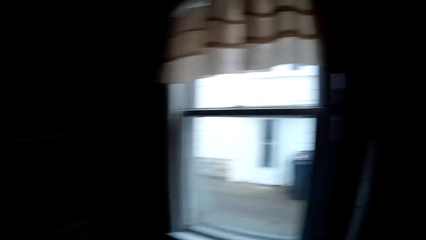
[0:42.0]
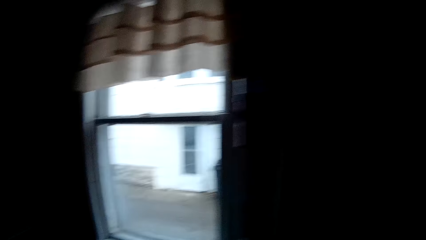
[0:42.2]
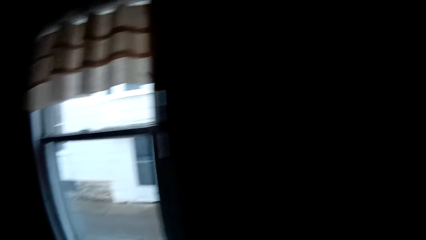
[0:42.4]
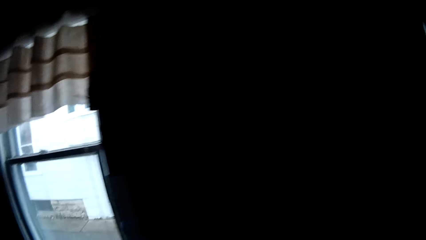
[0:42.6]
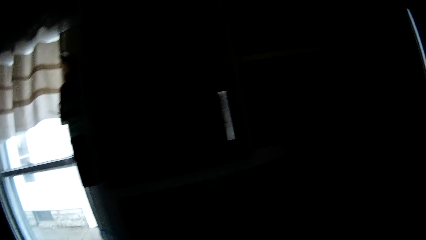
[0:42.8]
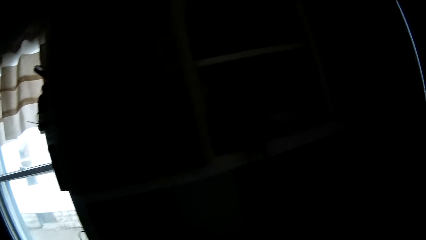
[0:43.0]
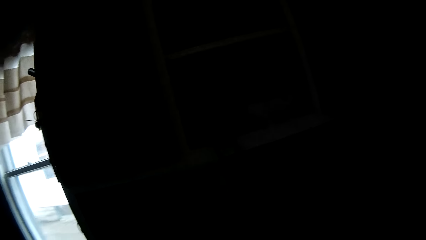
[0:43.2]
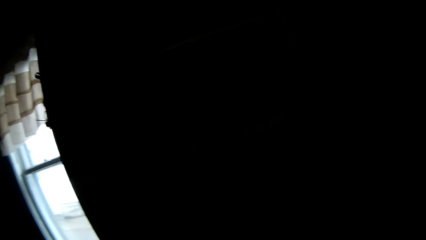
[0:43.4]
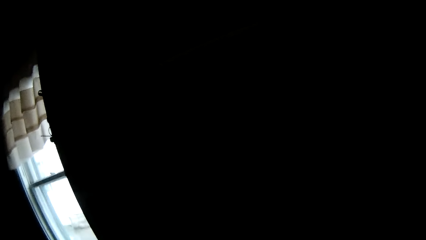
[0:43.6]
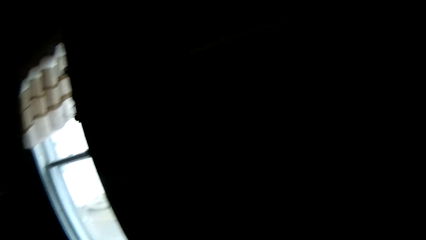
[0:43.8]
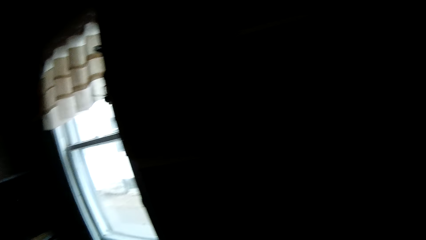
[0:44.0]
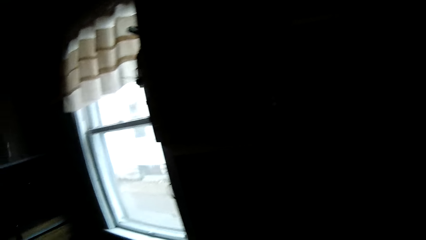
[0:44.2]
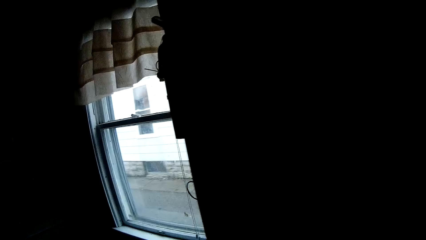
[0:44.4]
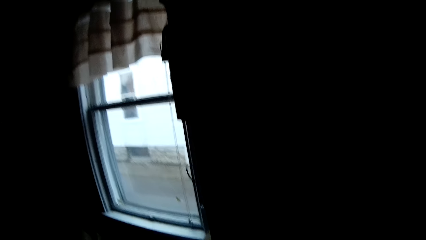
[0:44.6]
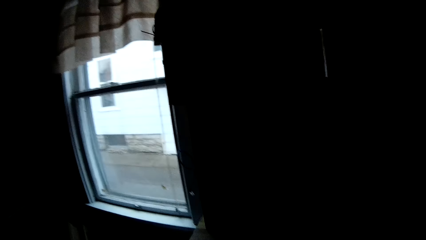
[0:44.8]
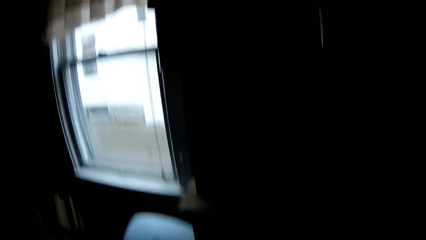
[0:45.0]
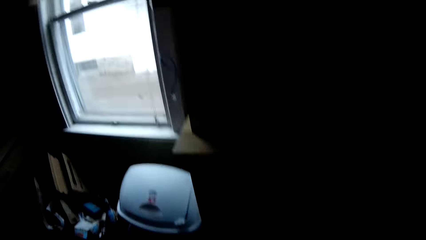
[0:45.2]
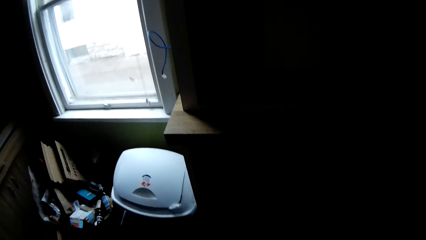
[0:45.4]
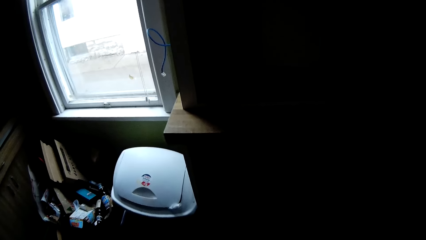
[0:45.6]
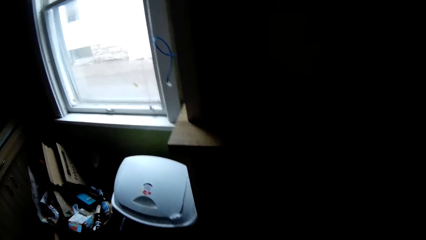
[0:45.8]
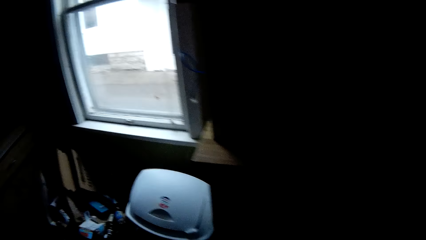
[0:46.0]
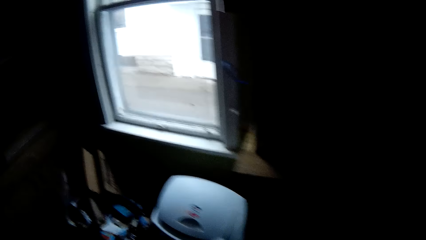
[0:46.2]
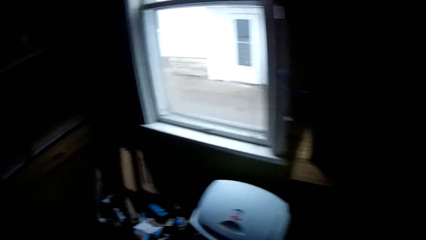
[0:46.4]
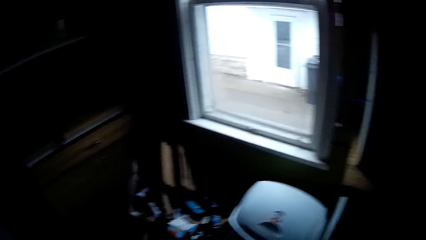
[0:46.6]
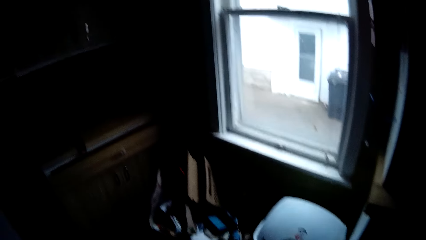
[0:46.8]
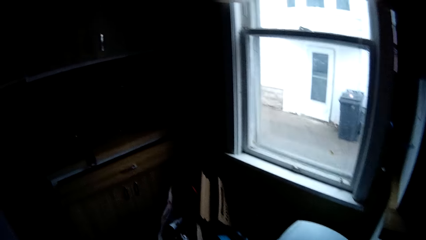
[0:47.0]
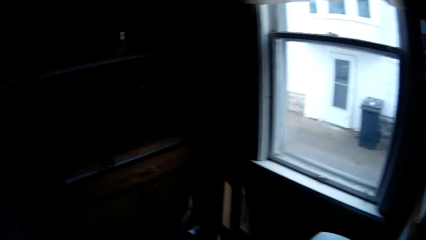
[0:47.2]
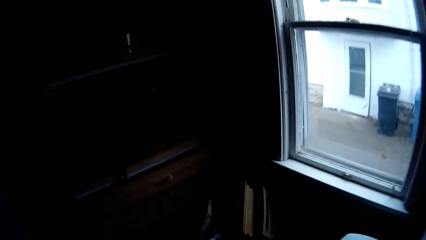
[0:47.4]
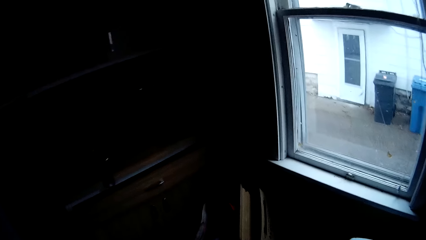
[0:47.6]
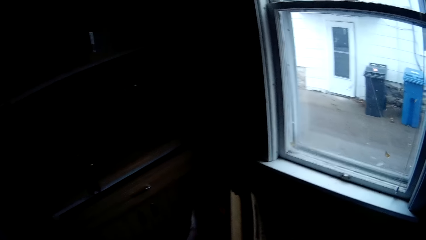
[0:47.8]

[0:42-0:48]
The camera wearer closes the door.
